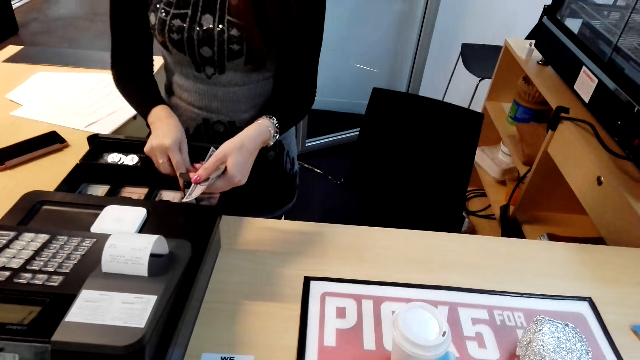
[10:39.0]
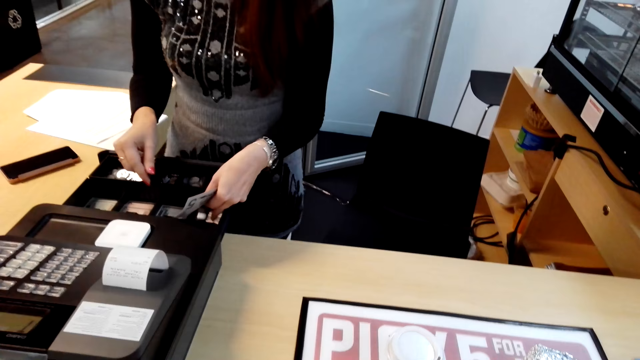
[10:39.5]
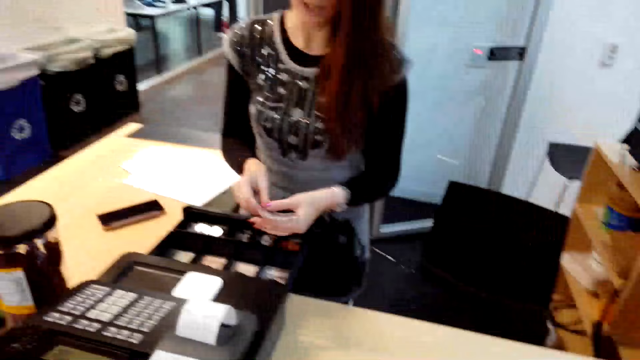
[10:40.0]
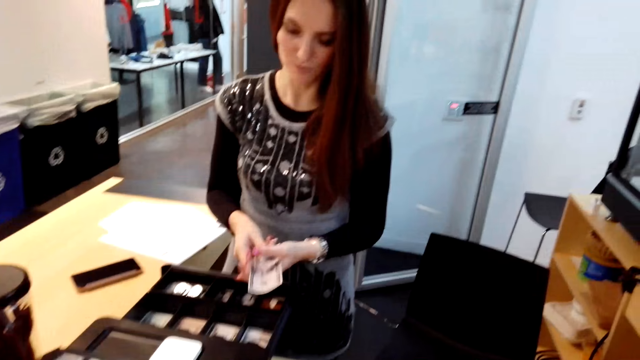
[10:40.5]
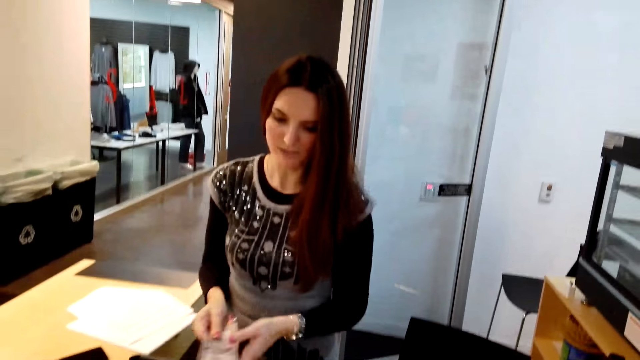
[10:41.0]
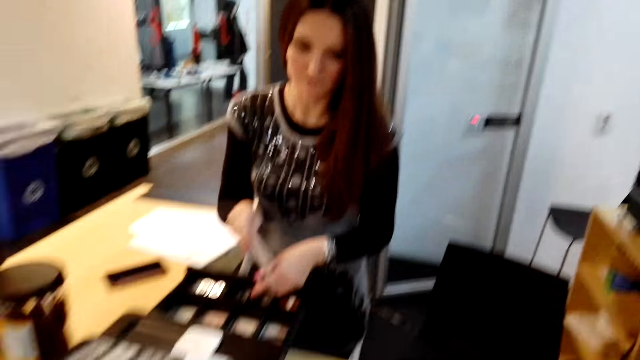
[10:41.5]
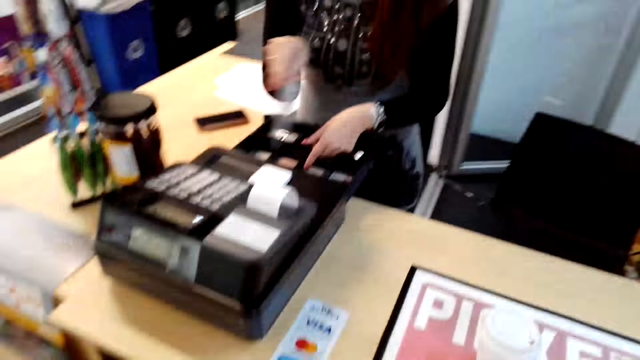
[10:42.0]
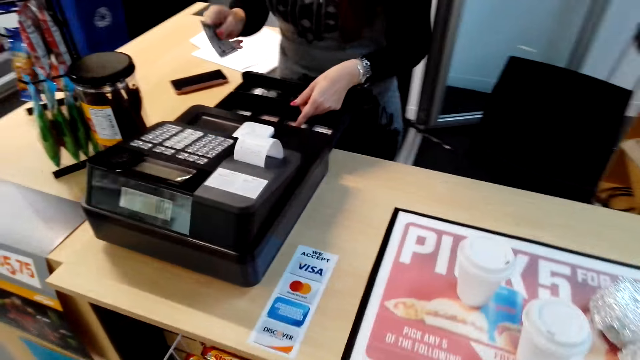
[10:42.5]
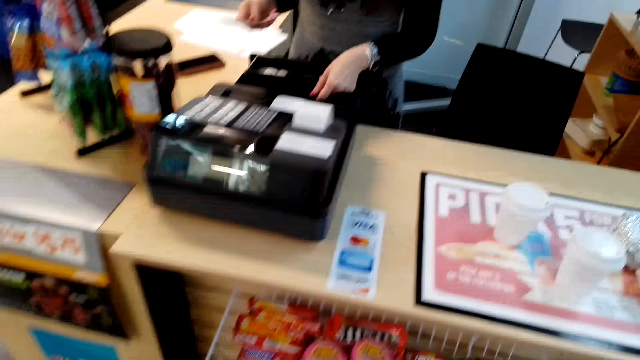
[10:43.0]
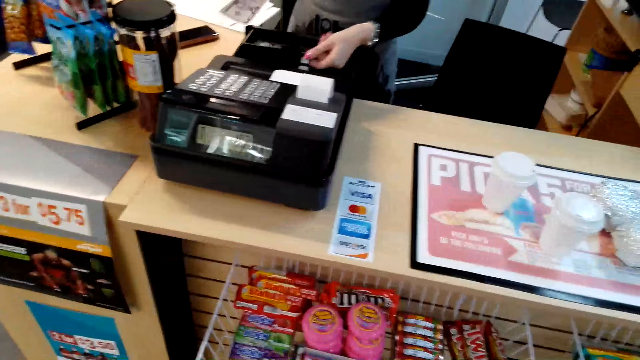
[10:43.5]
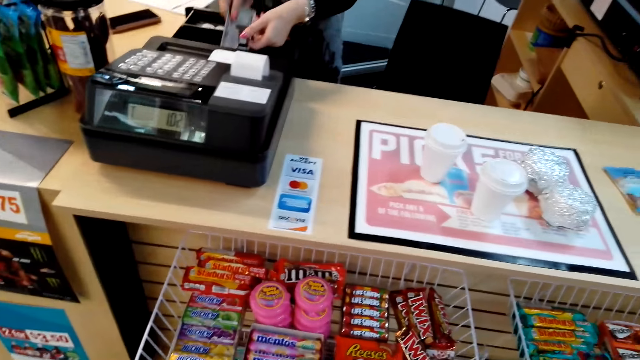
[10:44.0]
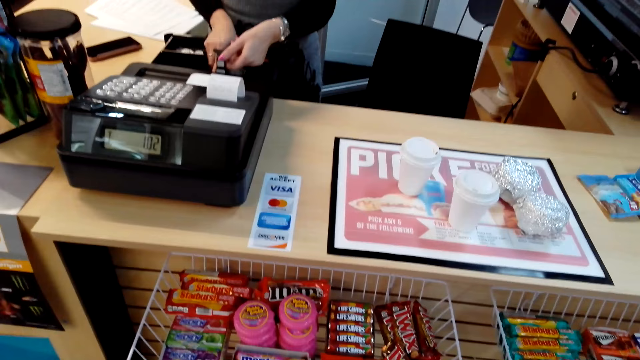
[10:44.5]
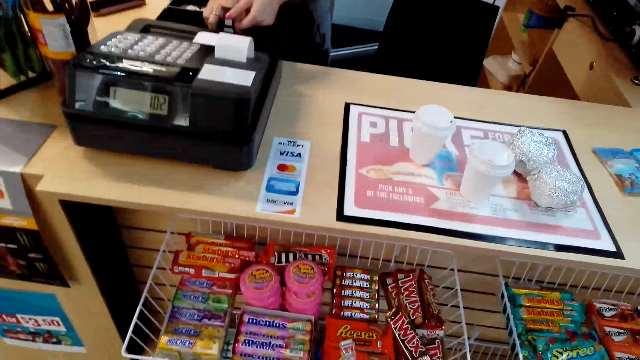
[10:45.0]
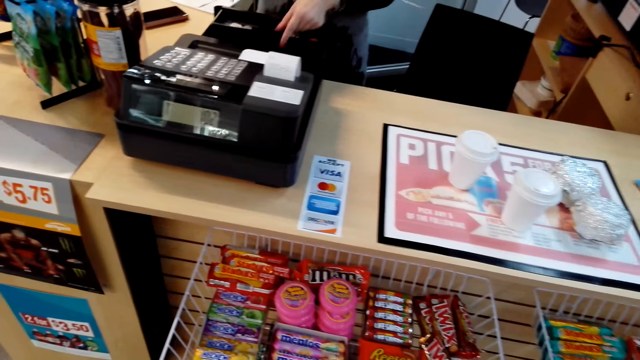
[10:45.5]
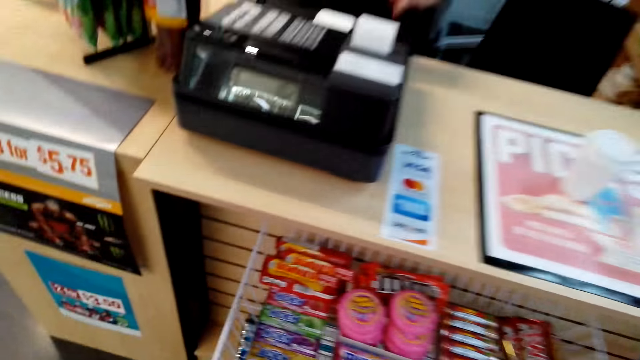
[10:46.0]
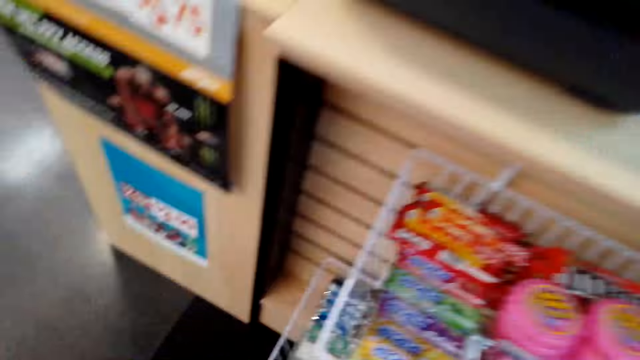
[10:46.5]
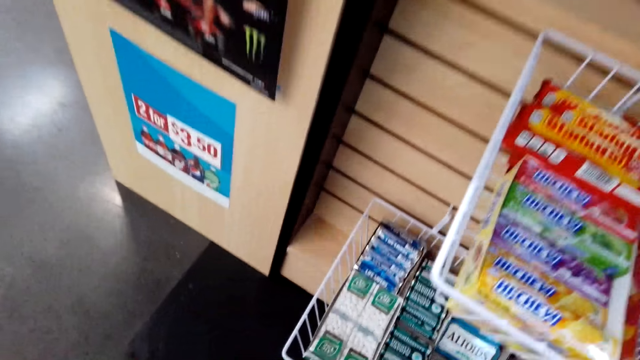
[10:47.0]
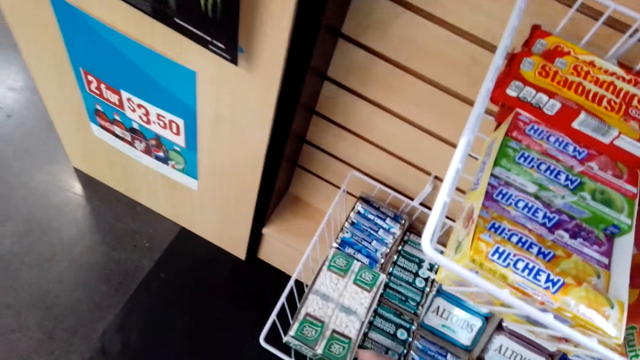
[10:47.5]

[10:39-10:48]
The lady puts money in the cash register. The lady talks with the camera wearer.

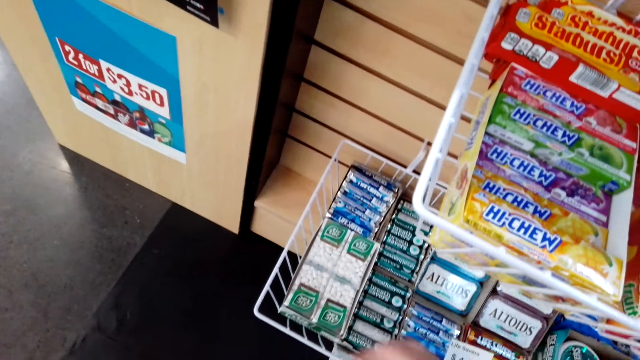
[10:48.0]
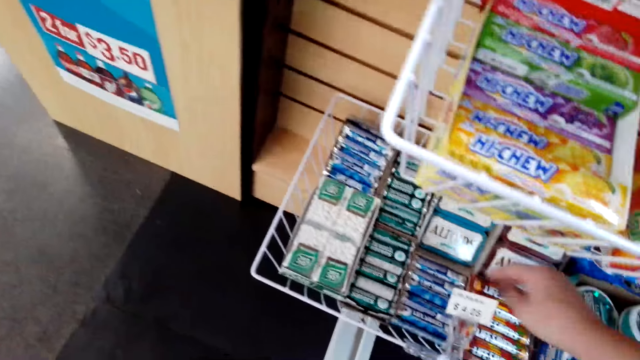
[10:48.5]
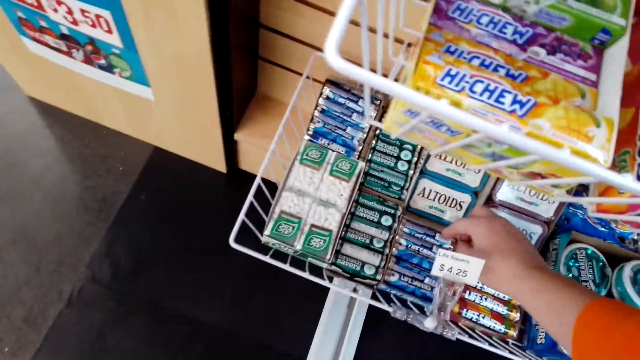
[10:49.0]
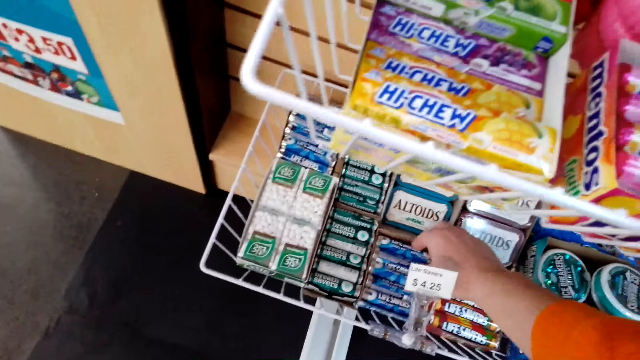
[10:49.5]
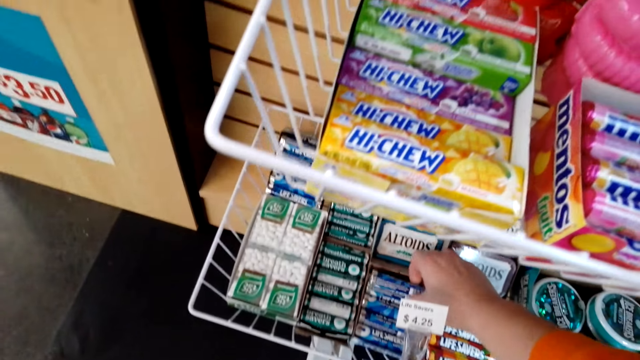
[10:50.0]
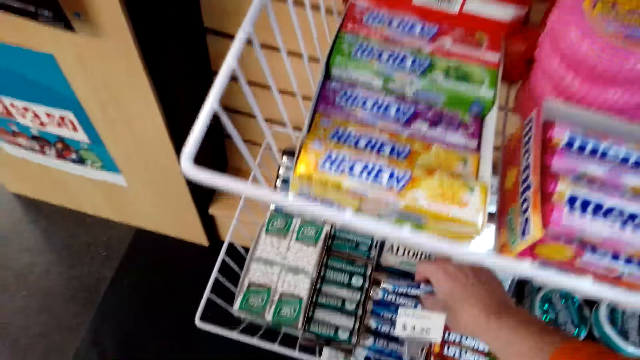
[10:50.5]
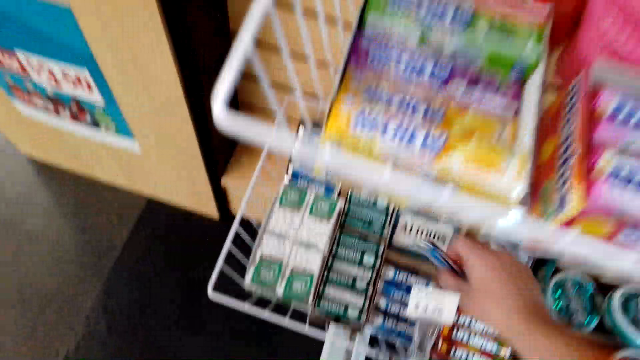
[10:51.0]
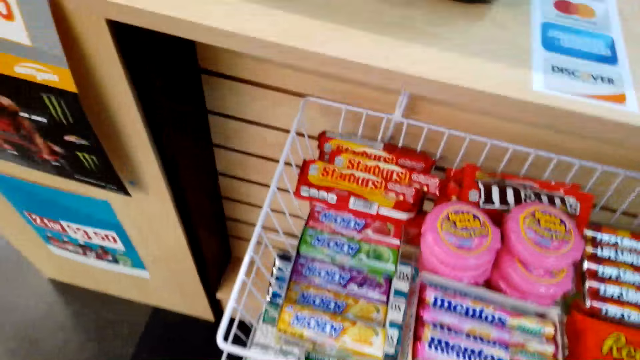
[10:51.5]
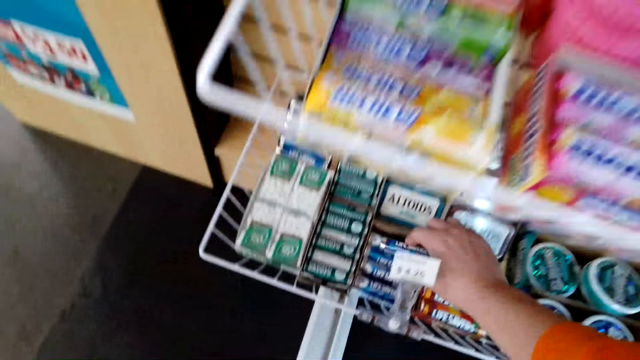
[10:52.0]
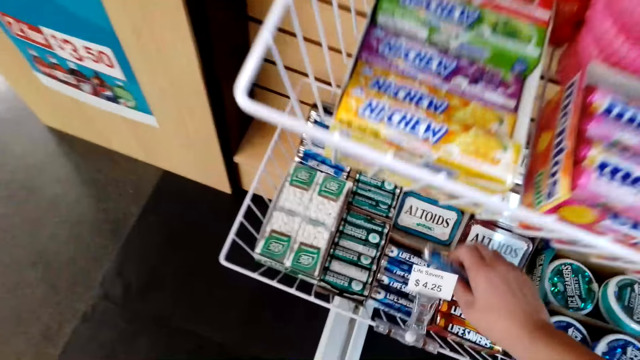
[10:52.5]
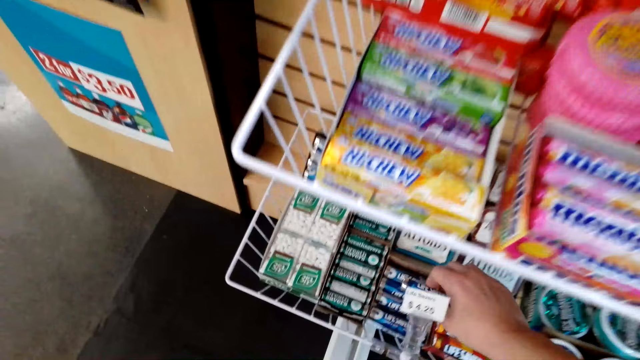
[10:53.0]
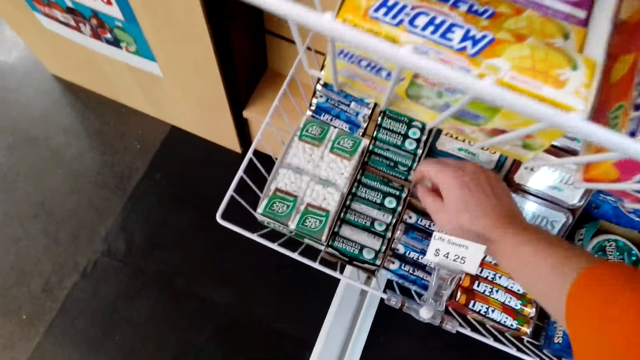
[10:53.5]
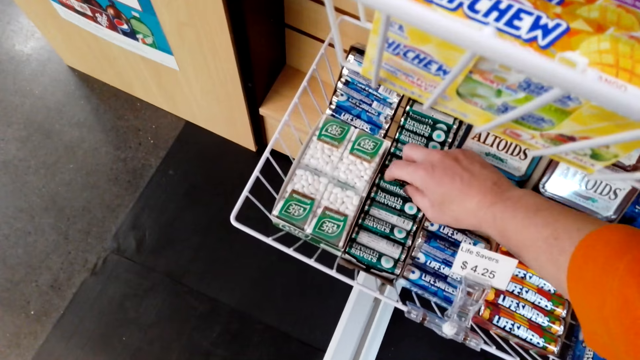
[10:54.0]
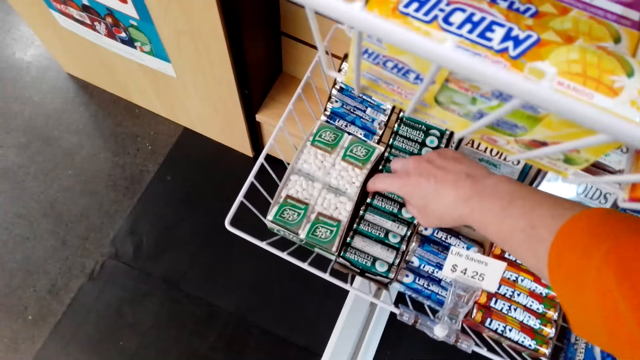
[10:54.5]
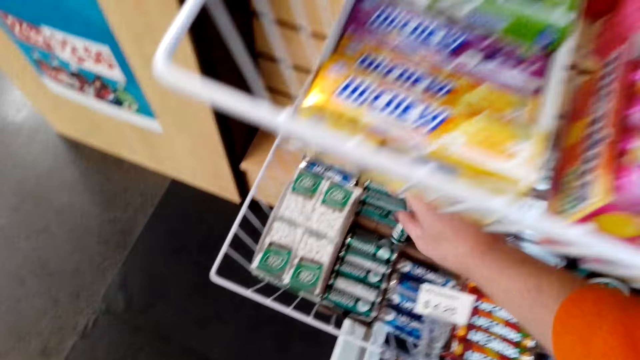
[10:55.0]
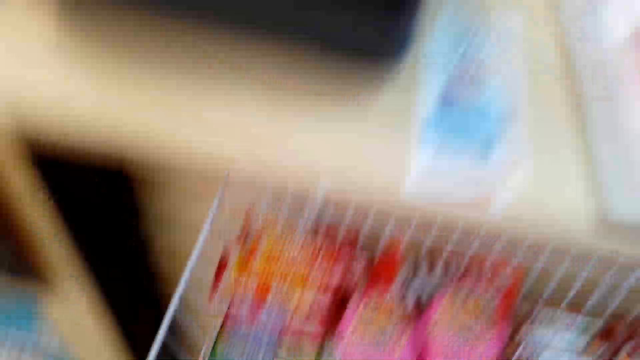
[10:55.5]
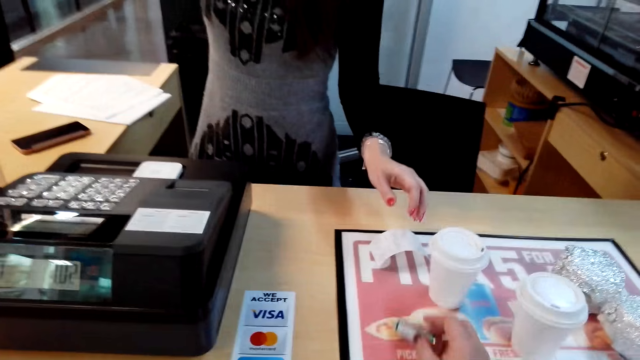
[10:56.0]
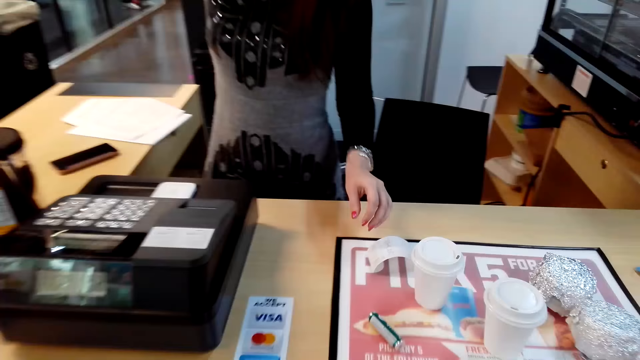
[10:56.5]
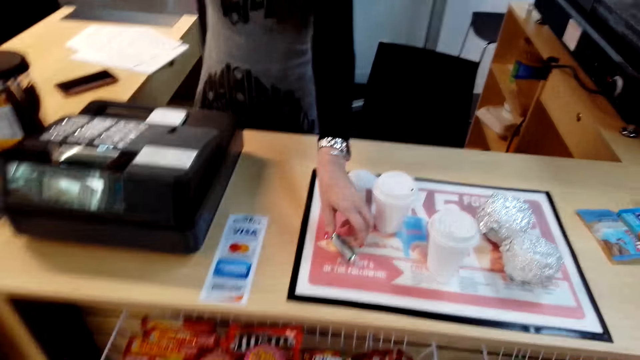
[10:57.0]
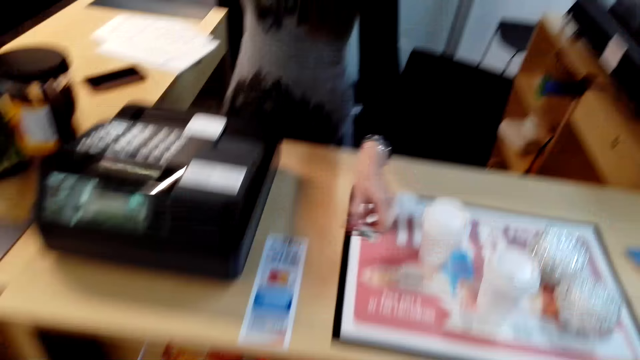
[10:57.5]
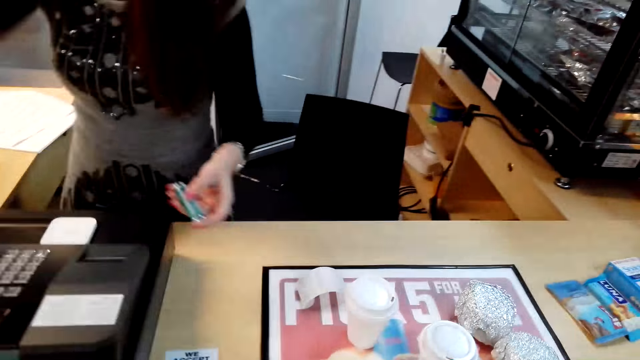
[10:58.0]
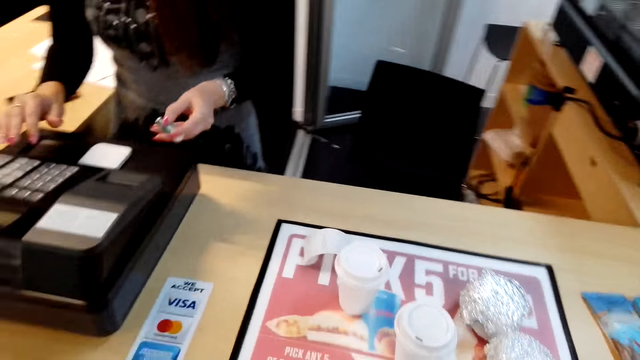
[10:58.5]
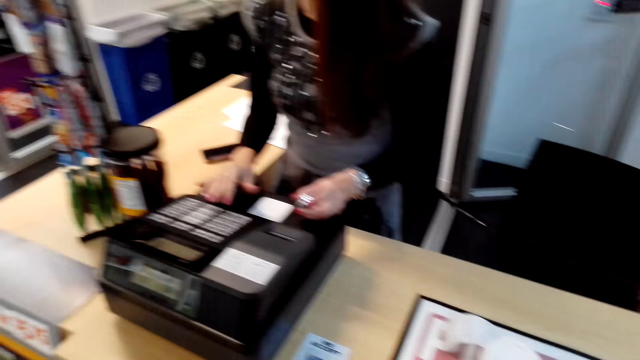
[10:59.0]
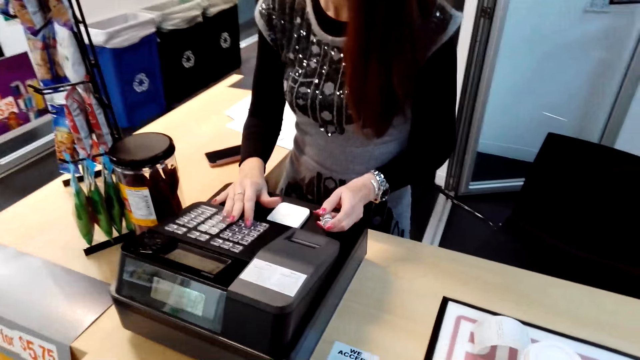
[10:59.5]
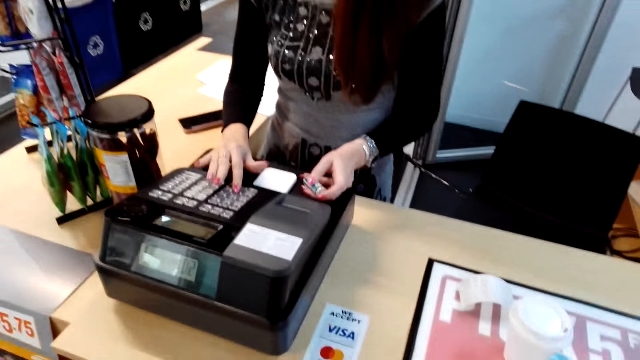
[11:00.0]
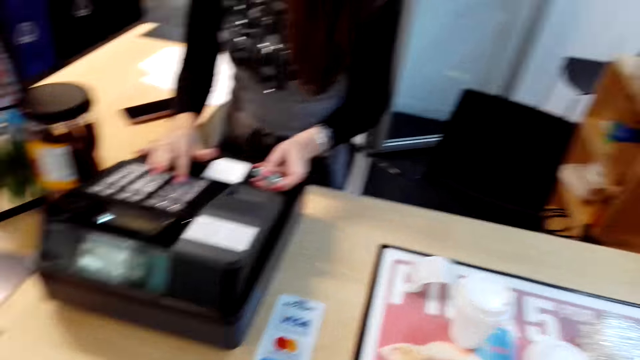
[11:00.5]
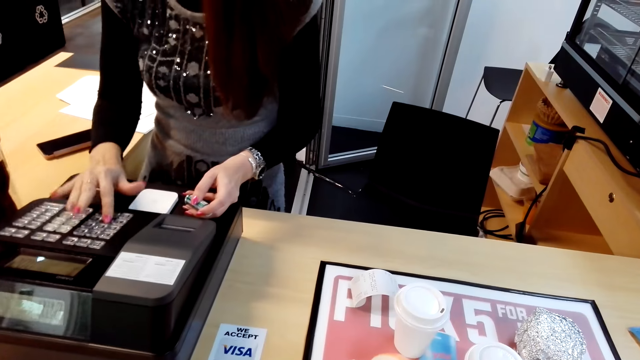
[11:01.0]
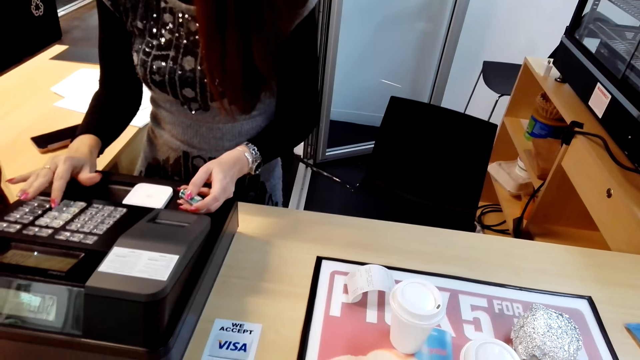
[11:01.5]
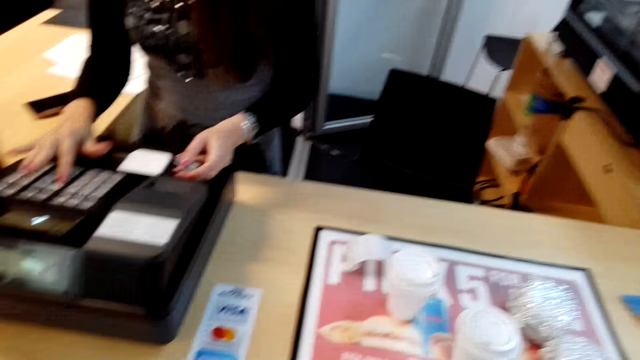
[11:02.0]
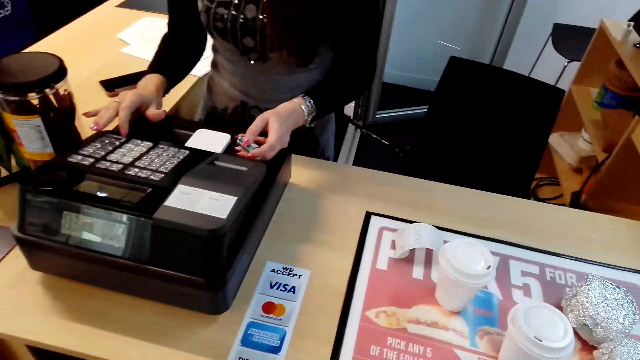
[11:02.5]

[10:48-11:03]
The camera wearer picks an item from the rack. They pick a packet of chewing gums. They place the chewing gums on the counter. The lady picks the chewing gum. The lady types on the billing machine. The lady operates the cash register.
